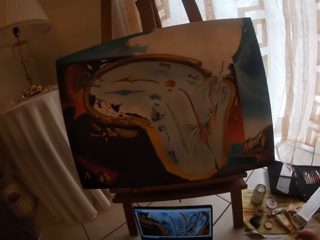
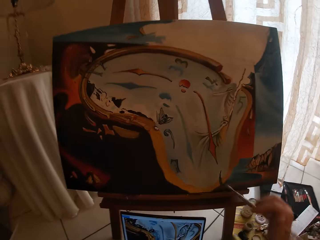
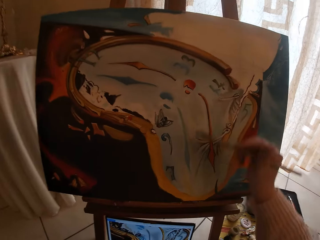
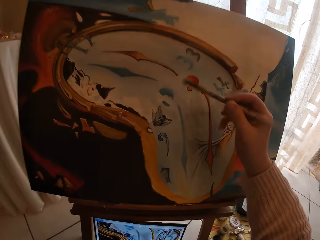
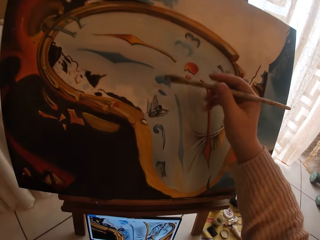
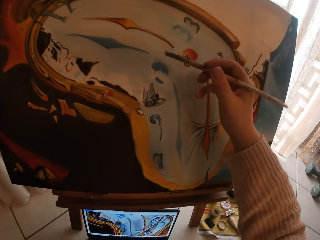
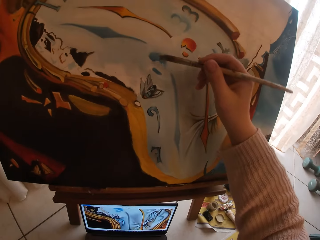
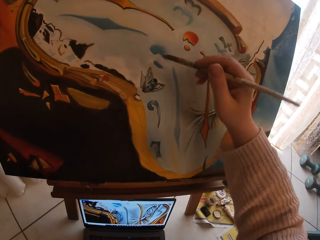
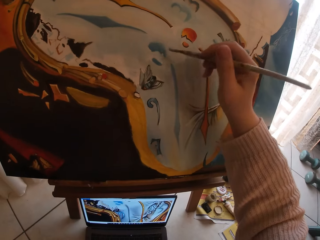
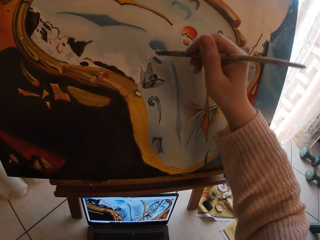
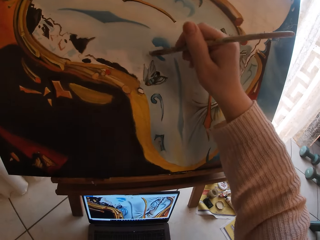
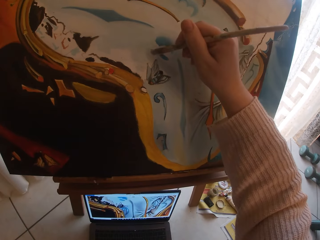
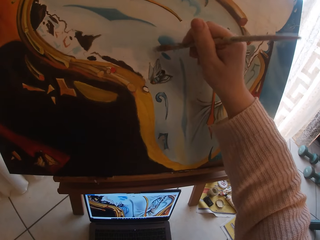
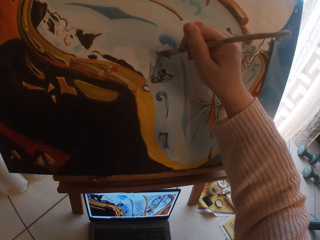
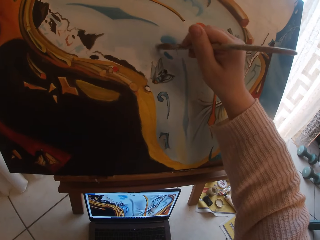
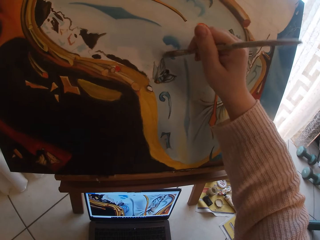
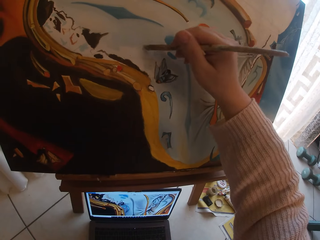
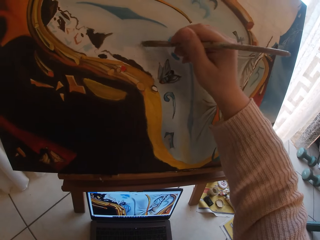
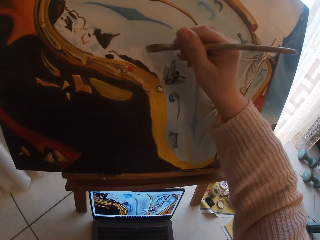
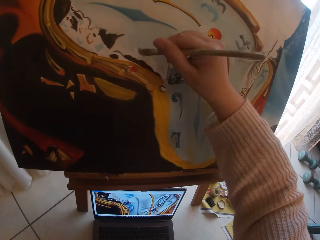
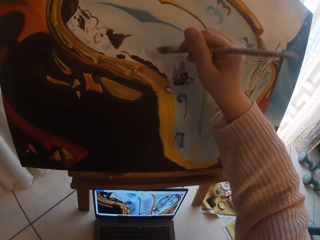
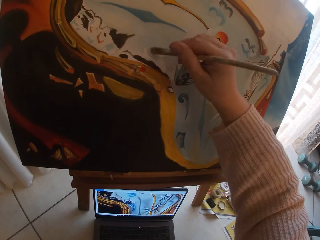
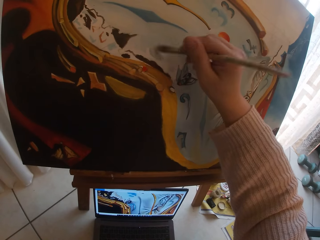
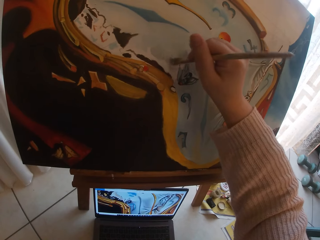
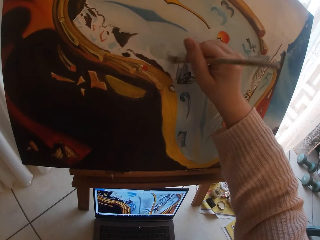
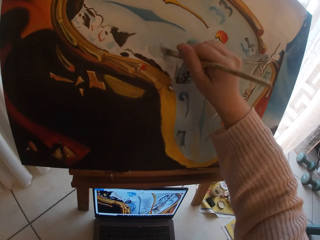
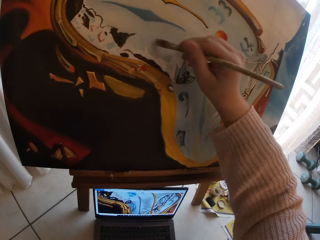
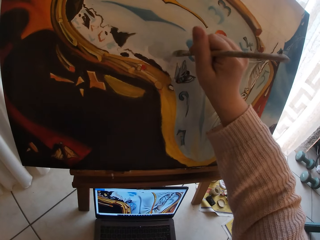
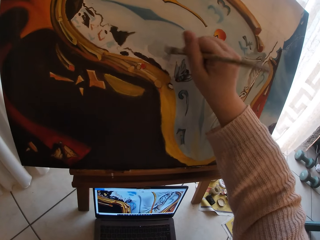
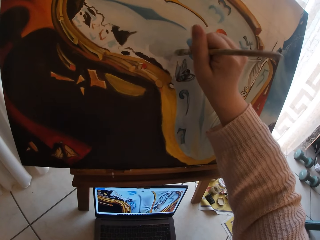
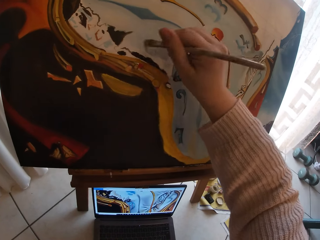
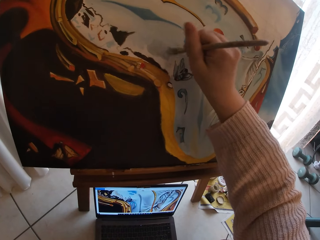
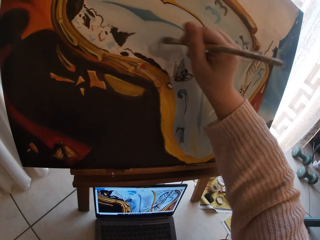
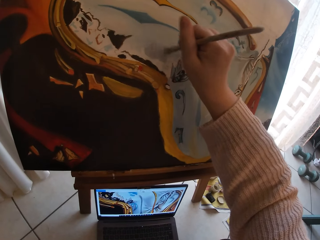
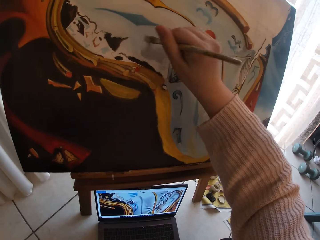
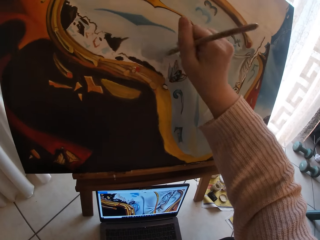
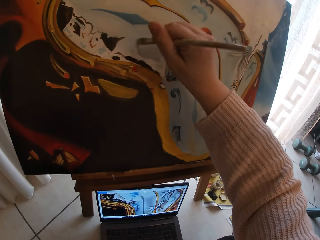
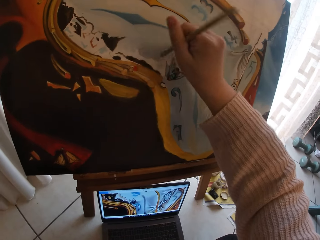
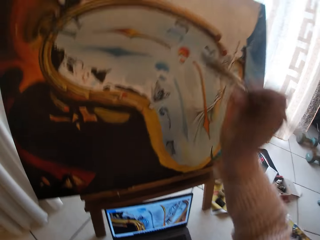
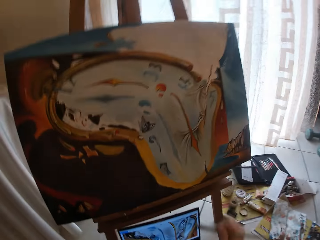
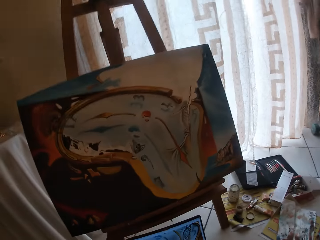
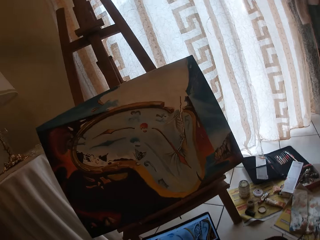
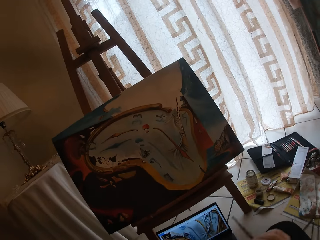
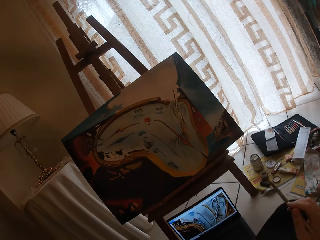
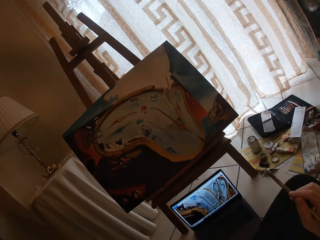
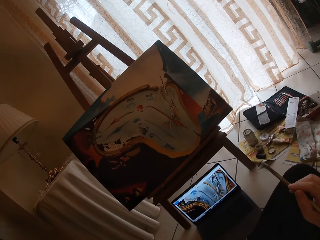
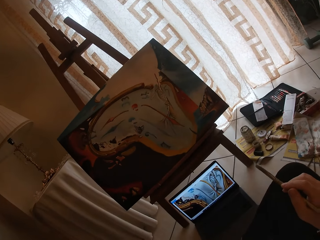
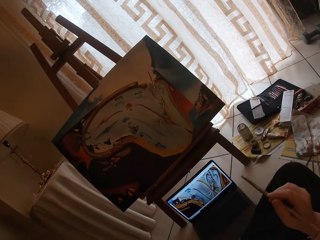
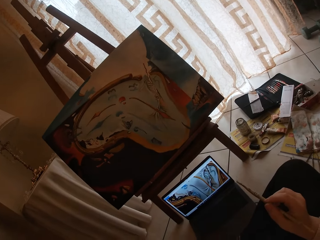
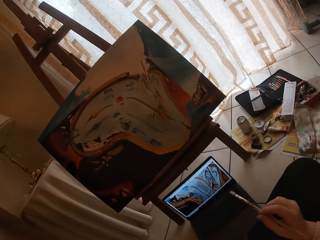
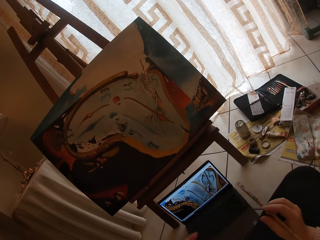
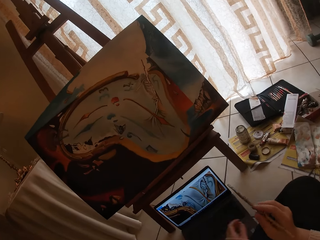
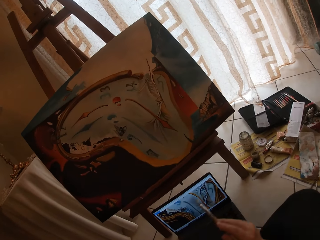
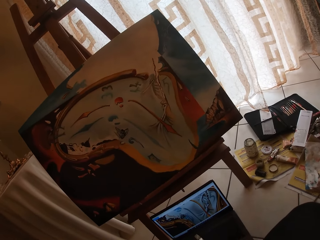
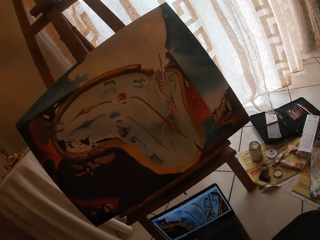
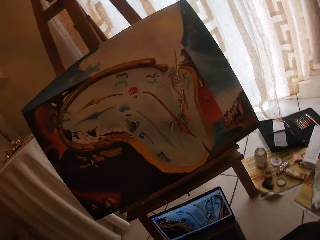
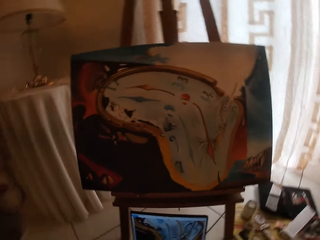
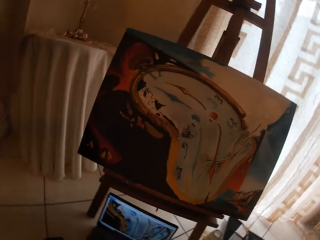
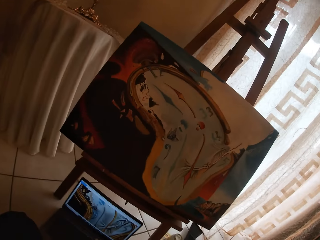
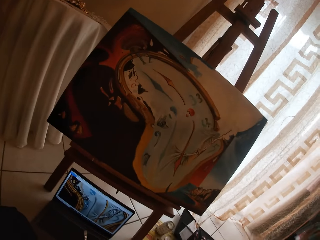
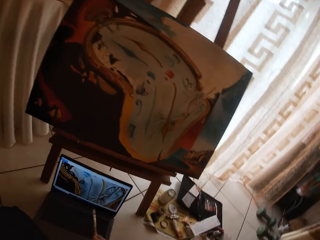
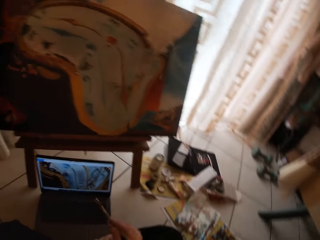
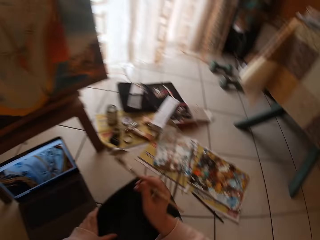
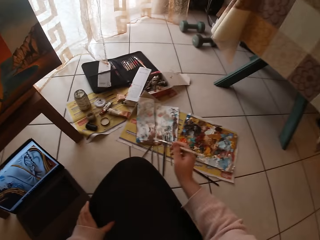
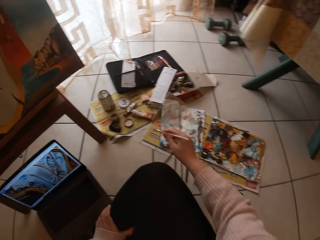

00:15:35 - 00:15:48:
The camera wearer paints on the drawing board using the paint brush. They look at the paint.

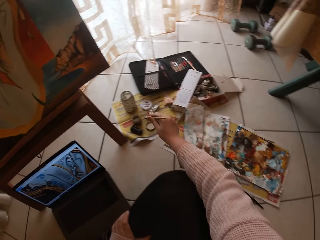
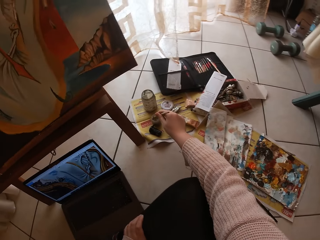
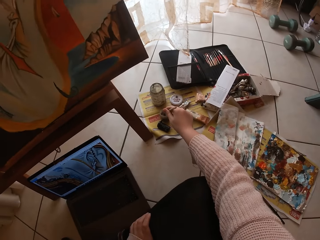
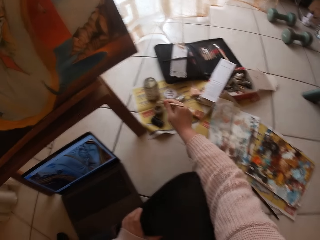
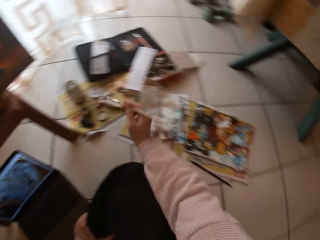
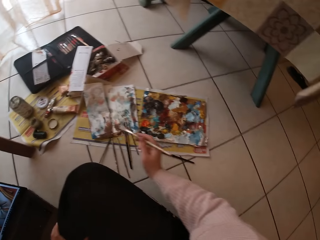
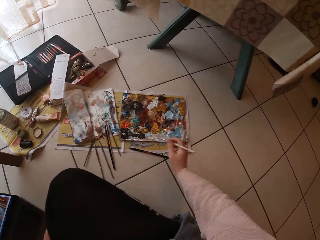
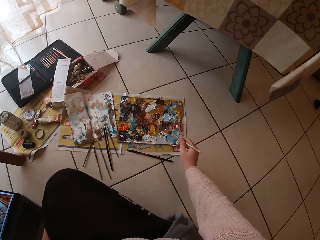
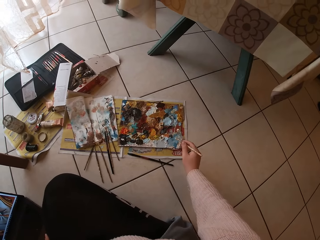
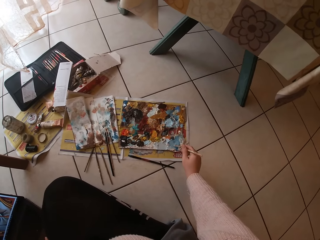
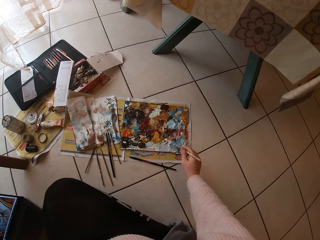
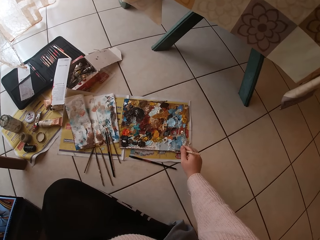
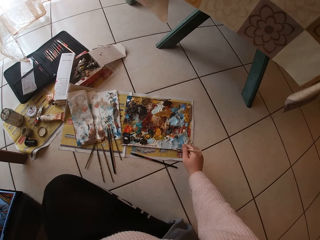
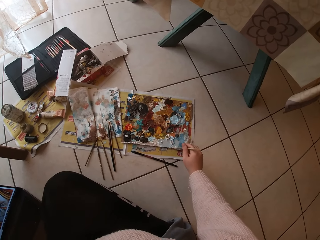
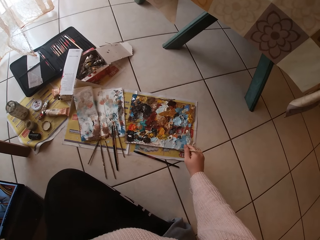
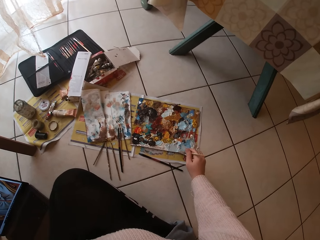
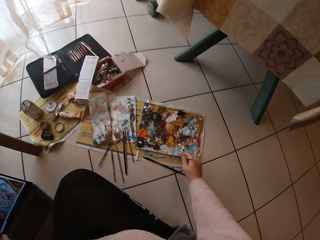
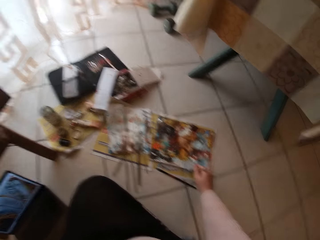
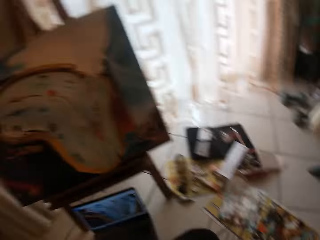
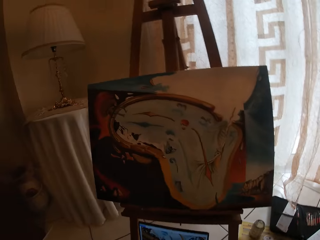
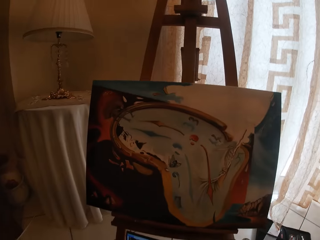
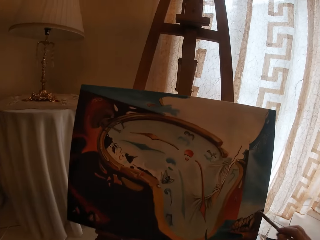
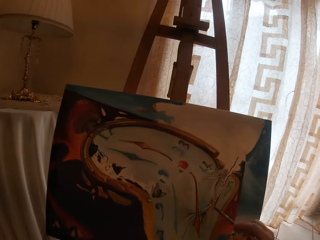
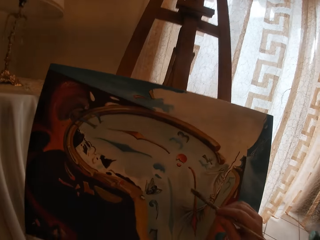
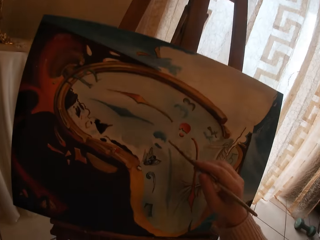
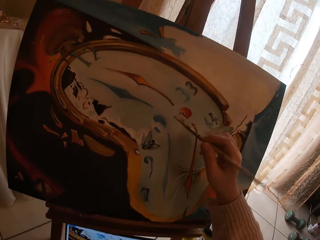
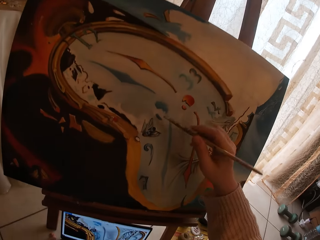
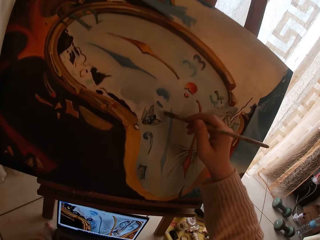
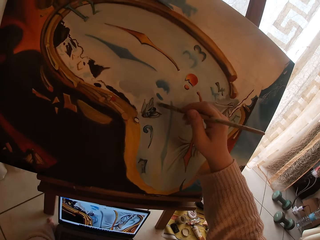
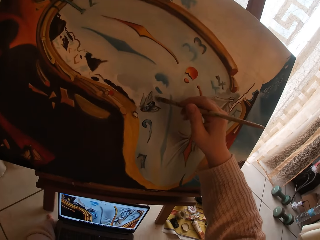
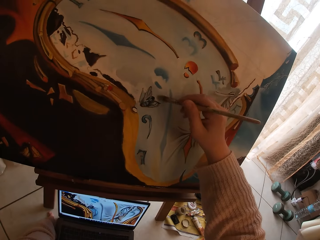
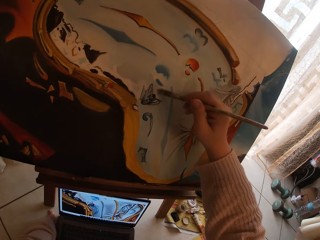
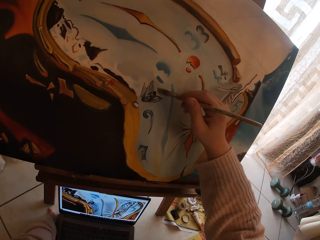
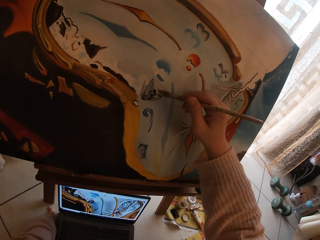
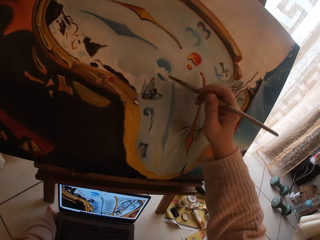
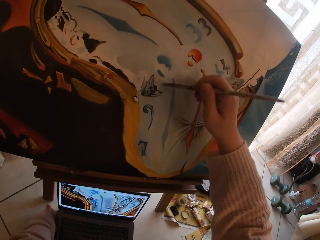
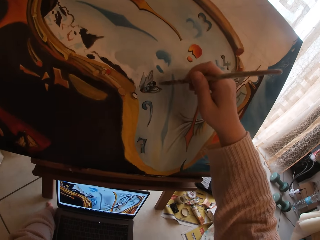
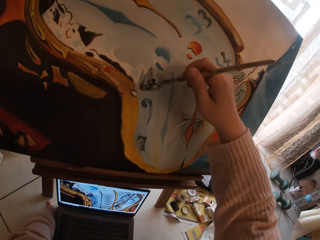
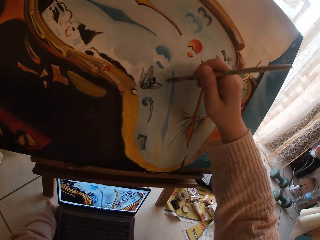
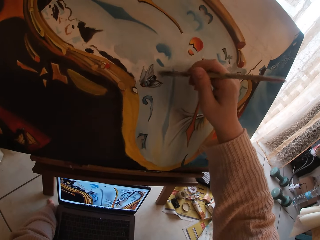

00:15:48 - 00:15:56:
The camera wearer puts the brush inside the liquid container. They take the paint on the paint palette. They paint on the drawing board using the paint brush.
